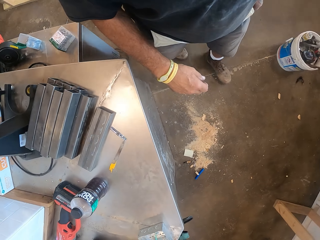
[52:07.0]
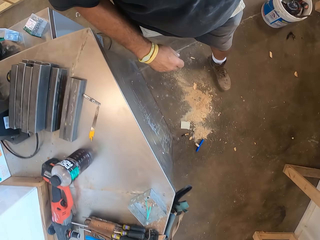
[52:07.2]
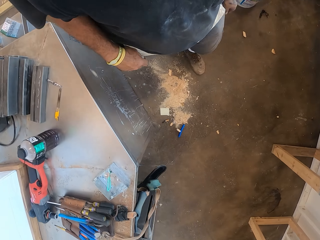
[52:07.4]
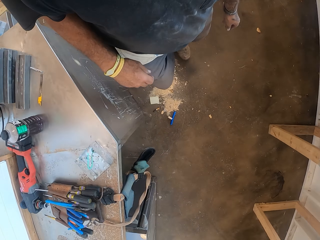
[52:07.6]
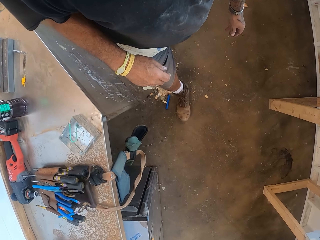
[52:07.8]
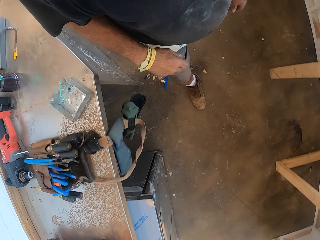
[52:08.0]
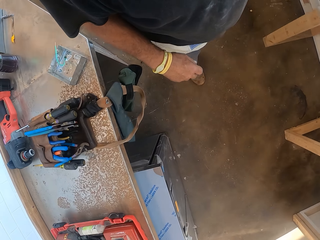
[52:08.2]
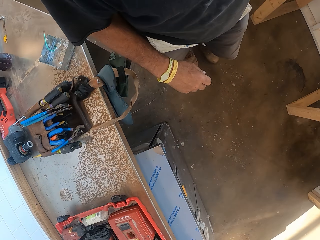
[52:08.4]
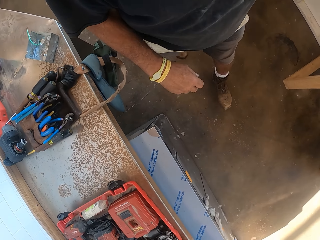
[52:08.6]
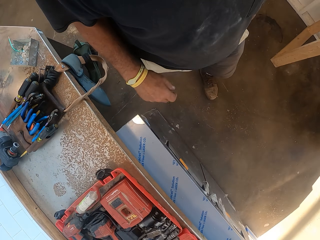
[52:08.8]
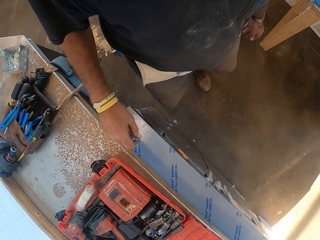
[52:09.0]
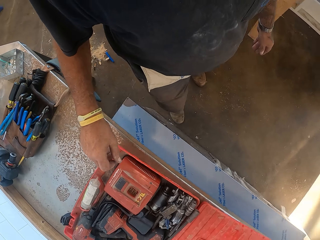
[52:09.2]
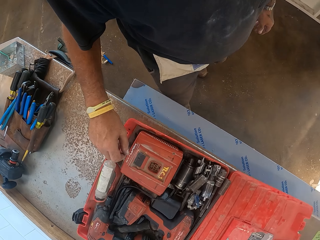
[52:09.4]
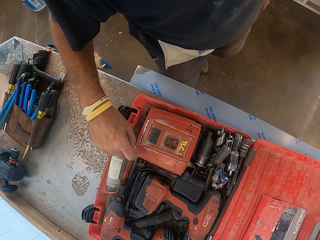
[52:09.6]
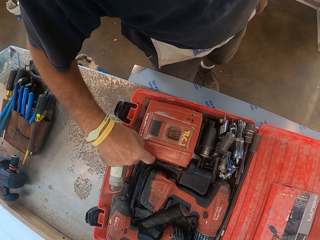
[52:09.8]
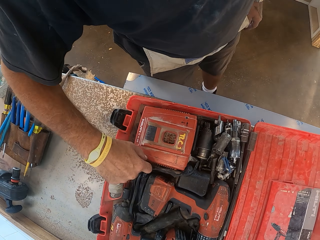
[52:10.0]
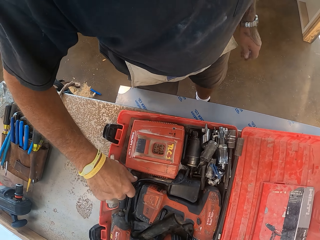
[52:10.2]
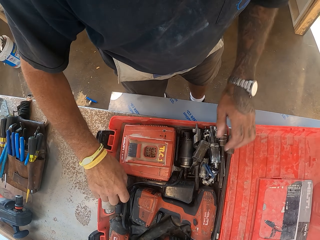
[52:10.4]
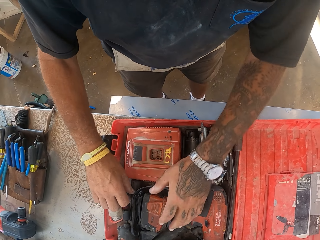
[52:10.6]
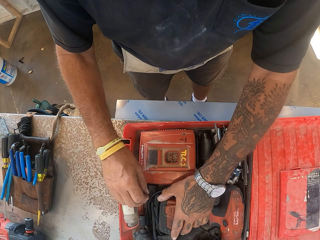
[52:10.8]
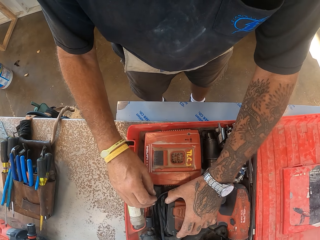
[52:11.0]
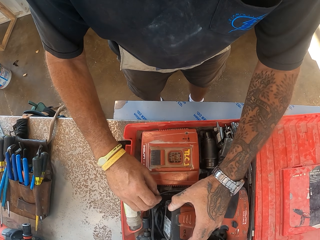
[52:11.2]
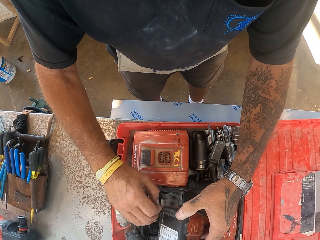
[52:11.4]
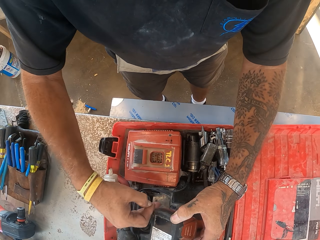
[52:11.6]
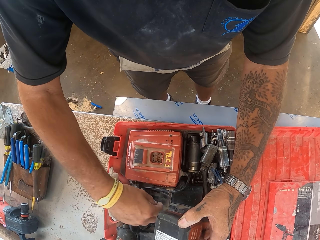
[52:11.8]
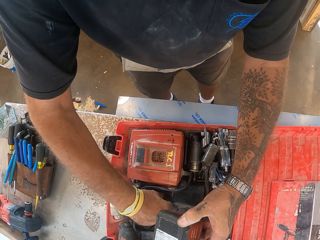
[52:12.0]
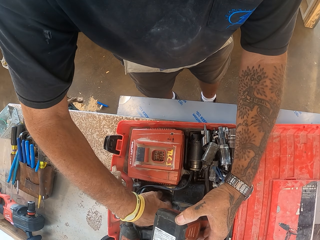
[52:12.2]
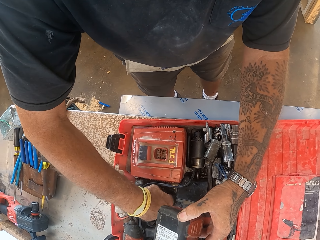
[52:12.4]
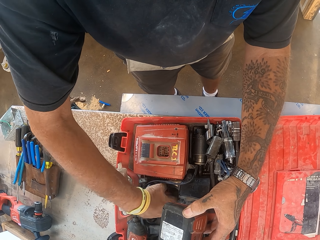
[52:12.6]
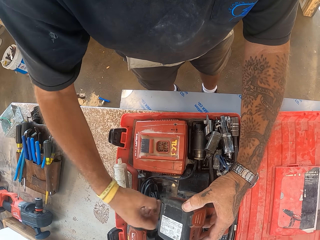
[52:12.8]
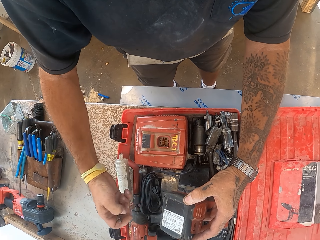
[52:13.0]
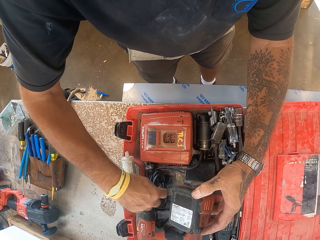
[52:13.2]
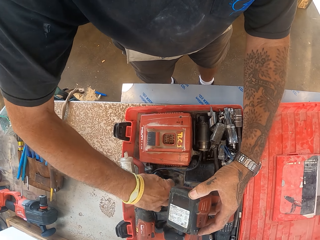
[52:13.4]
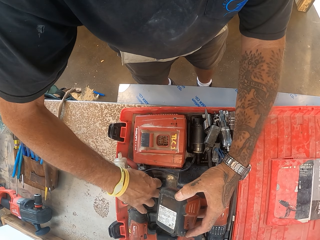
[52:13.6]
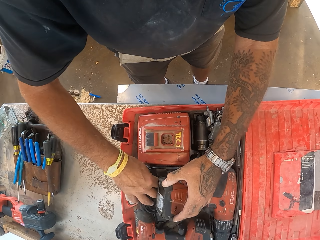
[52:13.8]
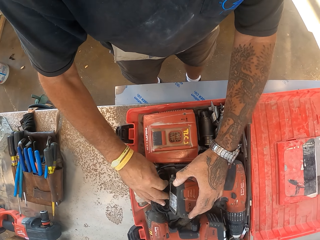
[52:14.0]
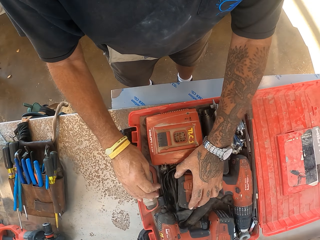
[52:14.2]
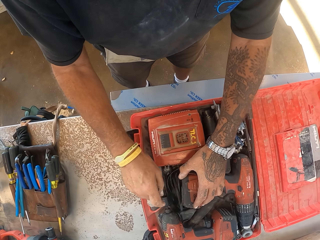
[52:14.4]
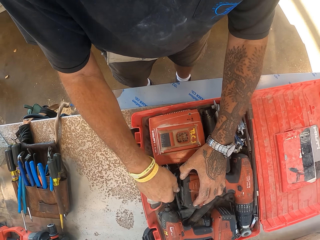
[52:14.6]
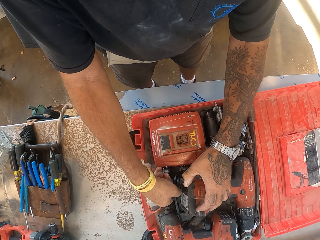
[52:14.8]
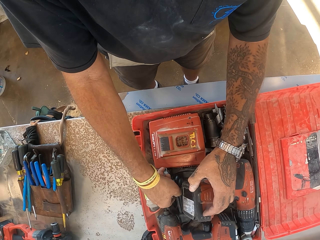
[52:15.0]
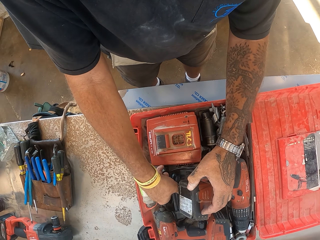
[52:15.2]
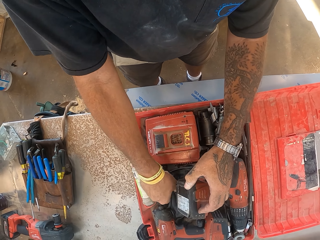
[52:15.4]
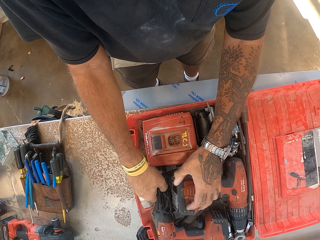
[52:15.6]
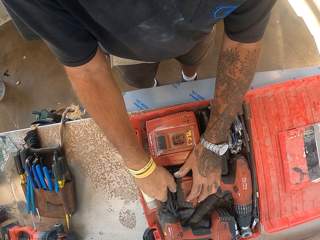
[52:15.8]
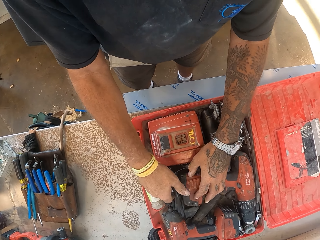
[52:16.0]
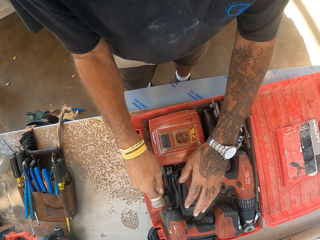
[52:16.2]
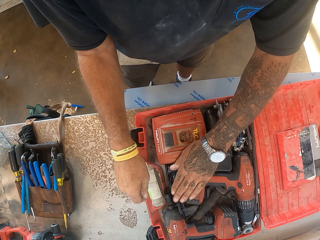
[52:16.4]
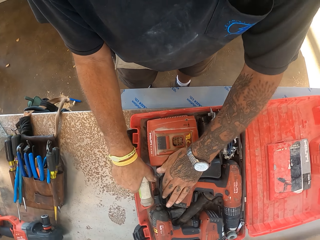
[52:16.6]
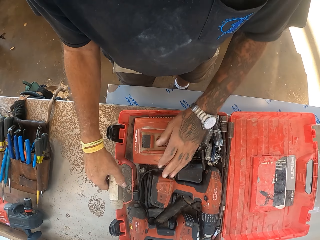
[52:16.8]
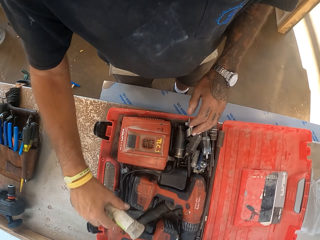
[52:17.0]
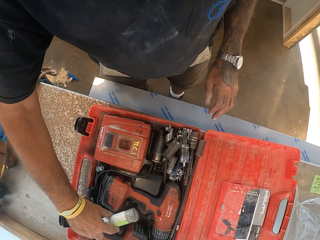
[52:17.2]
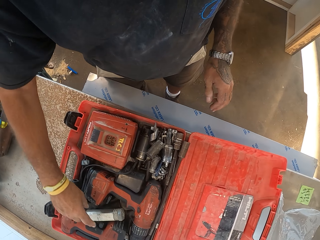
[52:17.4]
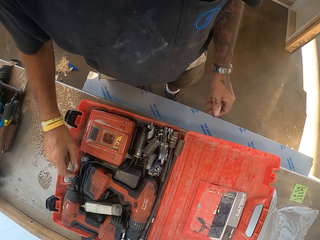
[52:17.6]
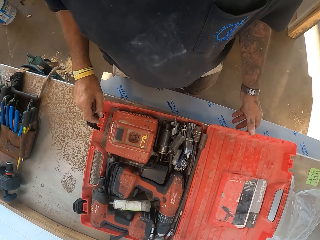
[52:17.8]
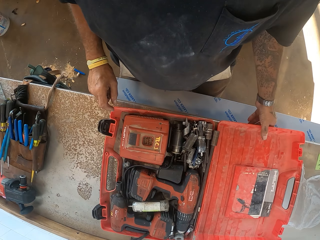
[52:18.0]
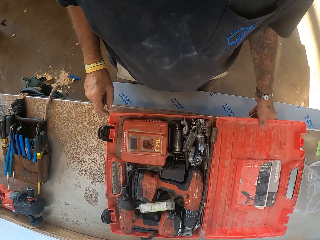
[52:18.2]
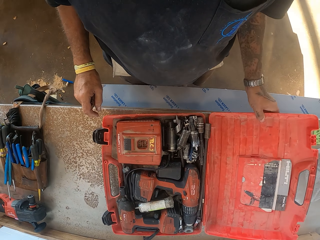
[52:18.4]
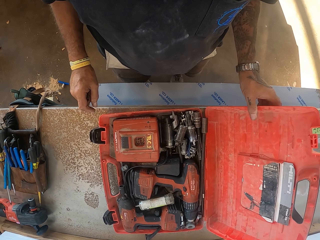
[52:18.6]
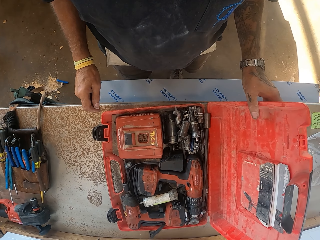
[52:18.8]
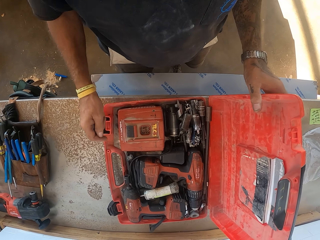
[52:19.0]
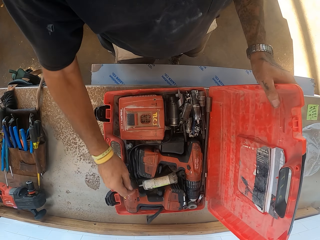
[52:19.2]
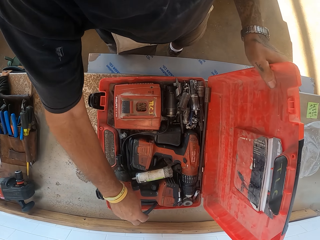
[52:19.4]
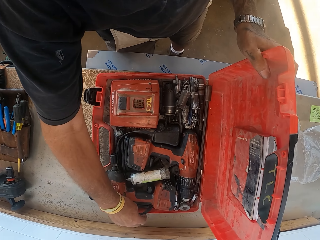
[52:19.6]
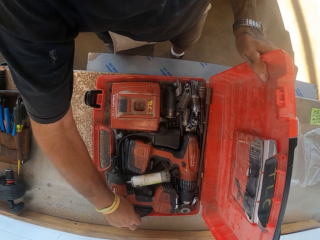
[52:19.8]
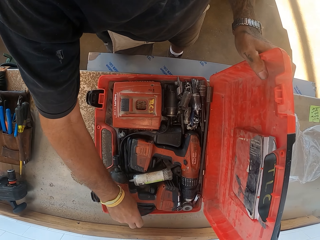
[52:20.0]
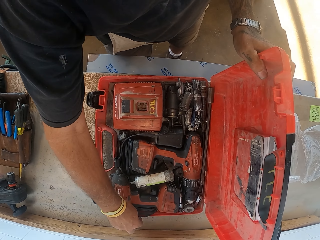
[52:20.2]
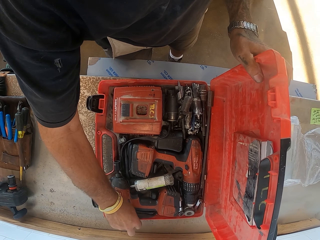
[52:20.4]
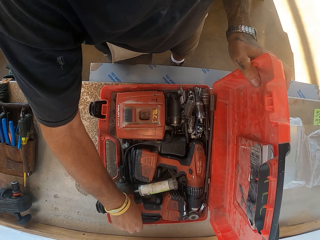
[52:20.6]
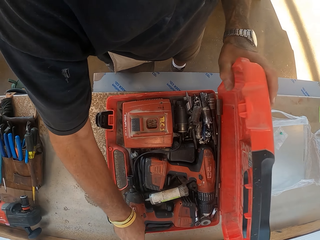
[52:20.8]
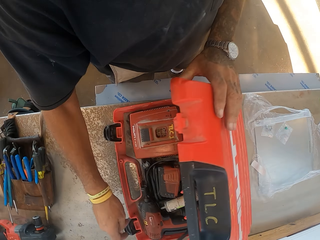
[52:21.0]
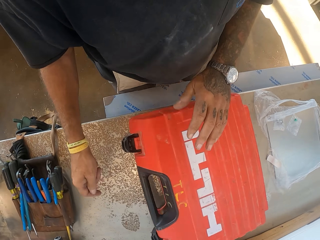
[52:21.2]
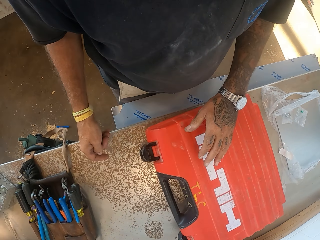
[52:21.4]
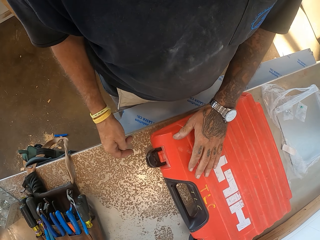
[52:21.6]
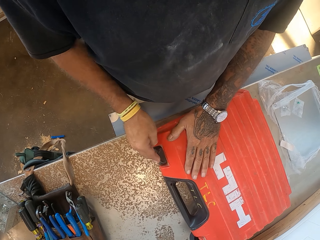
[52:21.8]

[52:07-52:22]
The camera wearer turns around and walks in the workshop. They lift the screwdriver. They hold the drill. They arrange the tool box and close the tool box.

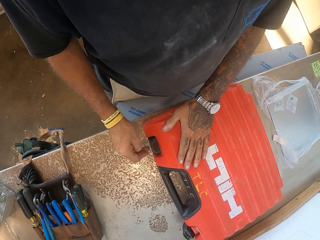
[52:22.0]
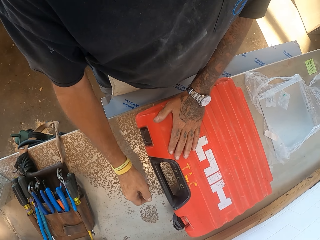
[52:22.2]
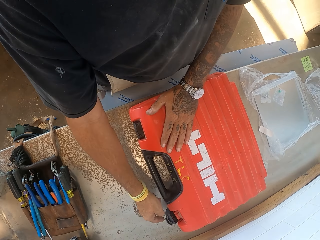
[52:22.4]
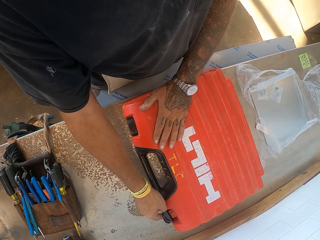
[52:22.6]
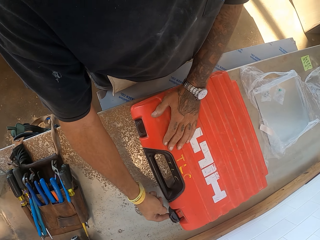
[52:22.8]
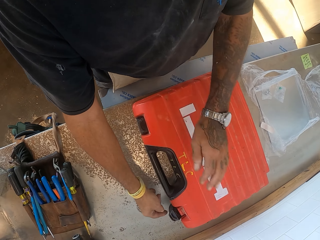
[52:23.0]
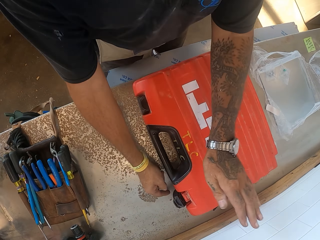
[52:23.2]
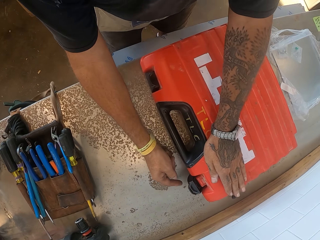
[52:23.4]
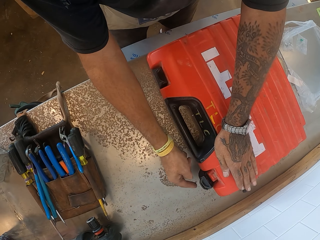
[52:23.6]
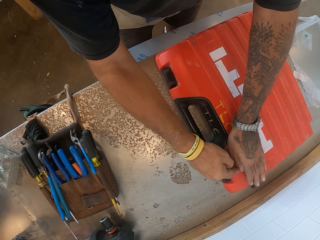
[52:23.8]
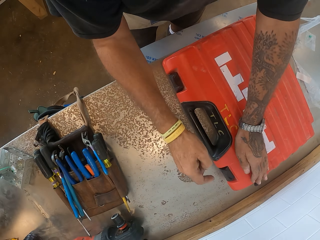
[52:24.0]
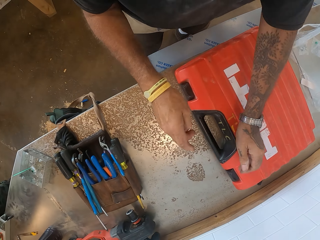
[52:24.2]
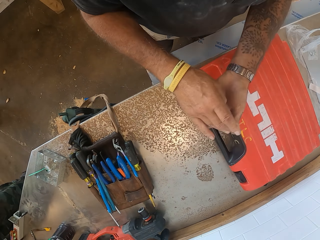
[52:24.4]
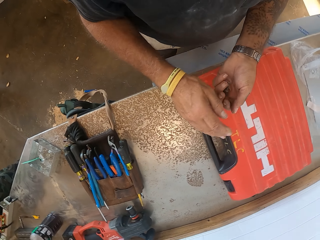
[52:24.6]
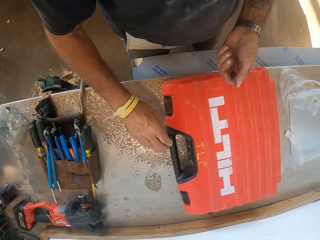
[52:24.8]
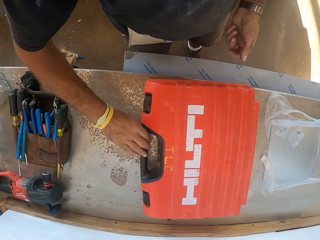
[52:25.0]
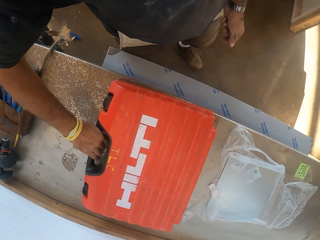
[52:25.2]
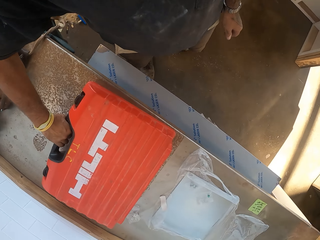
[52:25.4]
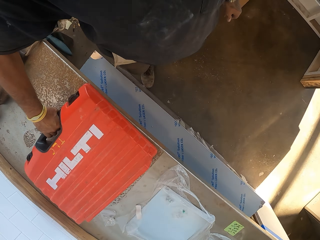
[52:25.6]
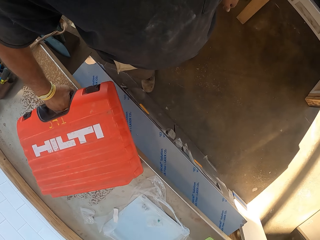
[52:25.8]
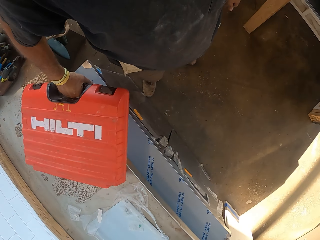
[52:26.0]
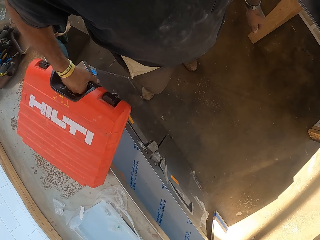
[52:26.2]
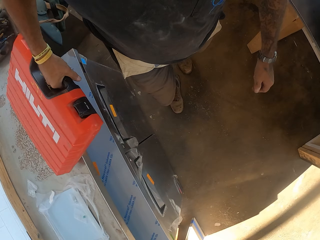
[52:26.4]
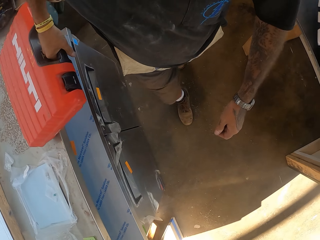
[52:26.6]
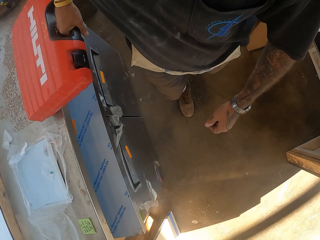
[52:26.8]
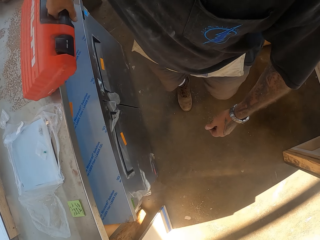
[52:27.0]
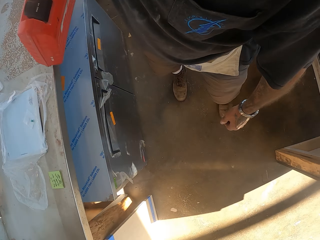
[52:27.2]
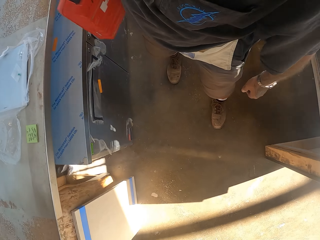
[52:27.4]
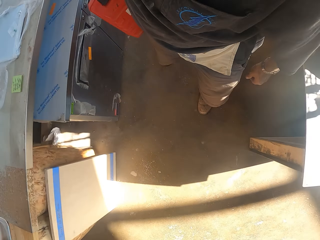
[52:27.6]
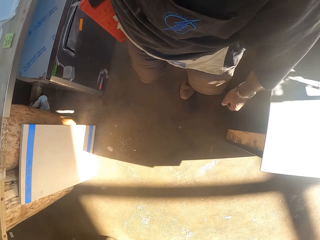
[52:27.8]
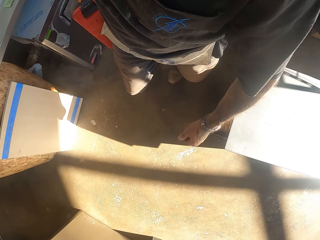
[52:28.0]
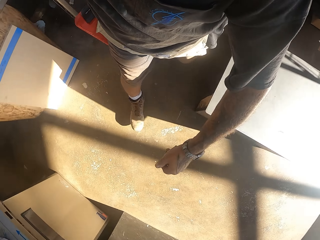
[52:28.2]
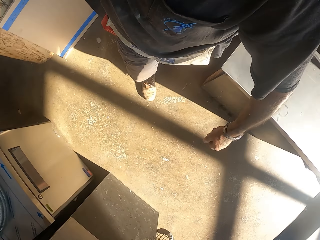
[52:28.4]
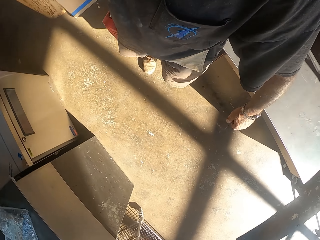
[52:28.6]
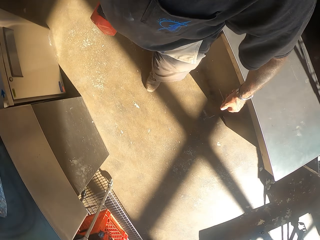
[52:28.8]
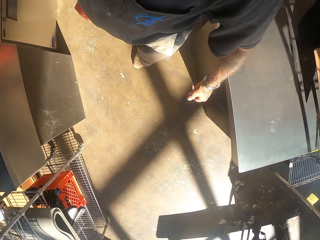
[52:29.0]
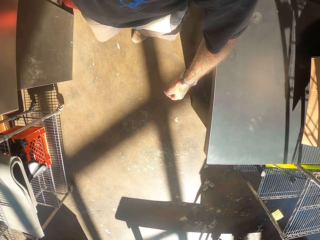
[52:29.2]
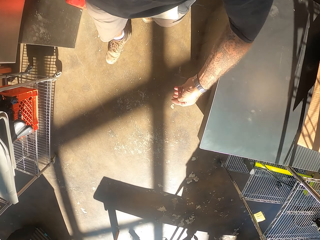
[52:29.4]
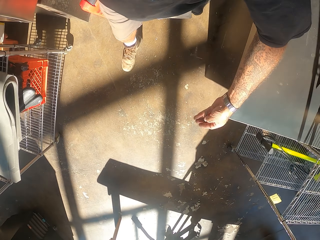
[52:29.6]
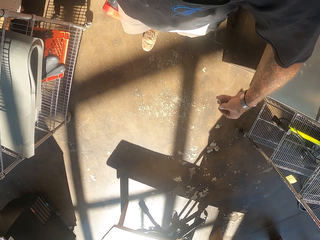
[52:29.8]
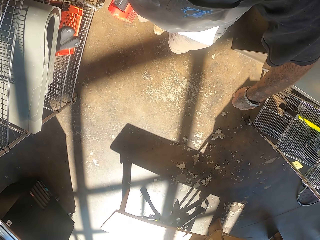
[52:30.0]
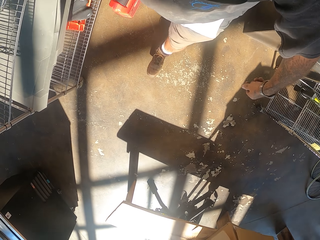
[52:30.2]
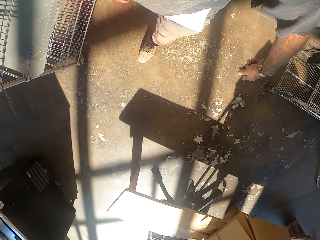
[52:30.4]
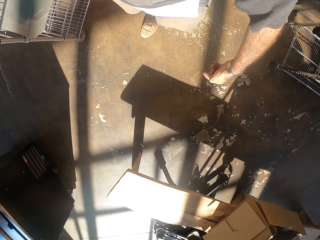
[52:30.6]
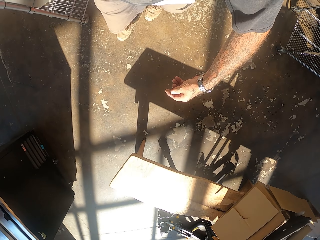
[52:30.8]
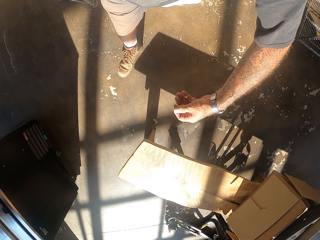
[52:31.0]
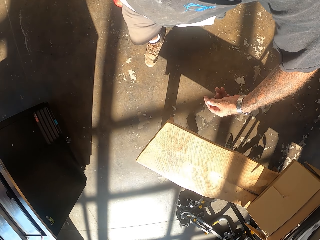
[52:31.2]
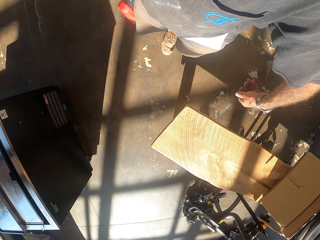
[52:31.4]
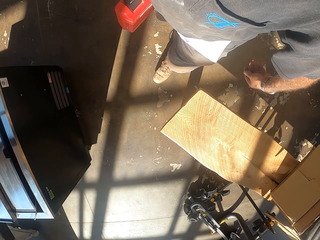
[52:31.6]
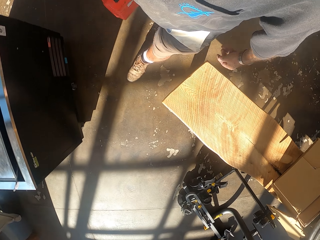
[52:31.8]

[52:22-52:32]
The camera wearer picks up the tool box, carries the tool box and walks in the workshop.
